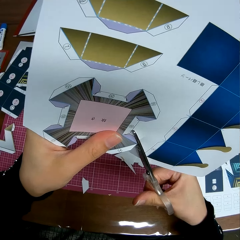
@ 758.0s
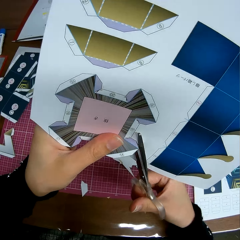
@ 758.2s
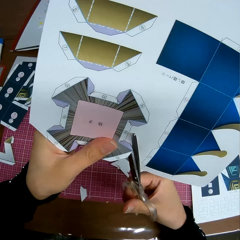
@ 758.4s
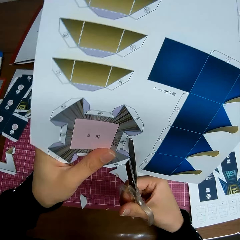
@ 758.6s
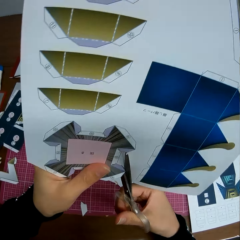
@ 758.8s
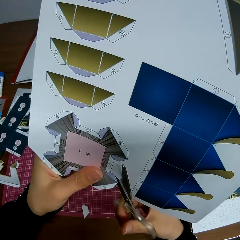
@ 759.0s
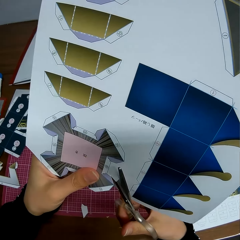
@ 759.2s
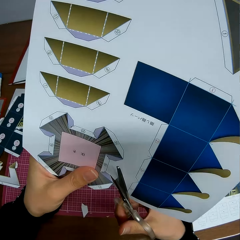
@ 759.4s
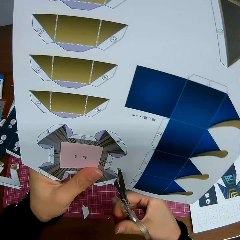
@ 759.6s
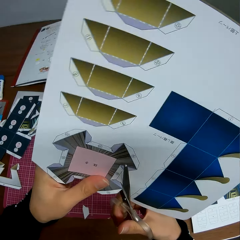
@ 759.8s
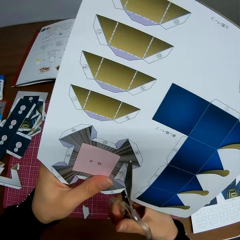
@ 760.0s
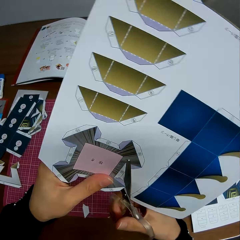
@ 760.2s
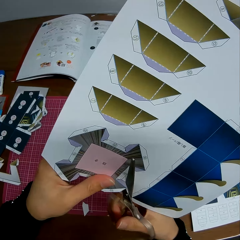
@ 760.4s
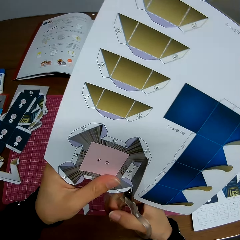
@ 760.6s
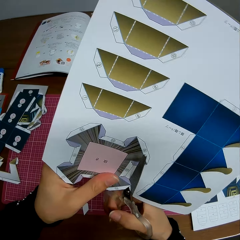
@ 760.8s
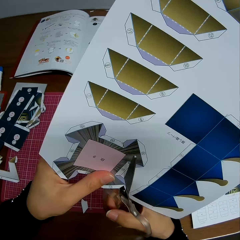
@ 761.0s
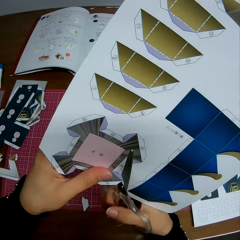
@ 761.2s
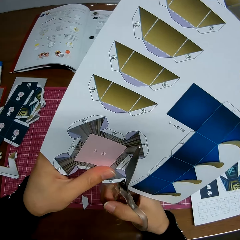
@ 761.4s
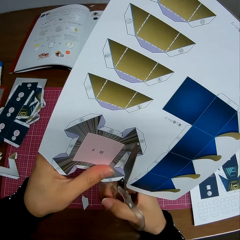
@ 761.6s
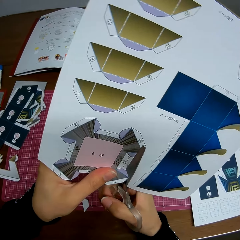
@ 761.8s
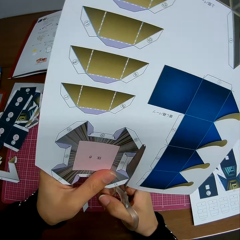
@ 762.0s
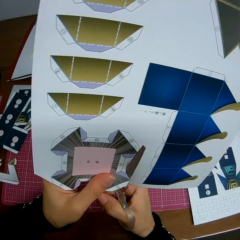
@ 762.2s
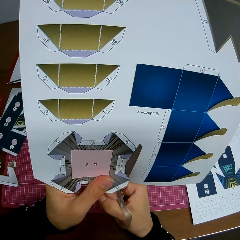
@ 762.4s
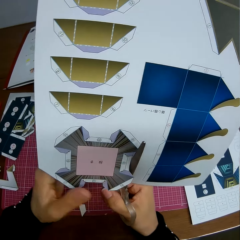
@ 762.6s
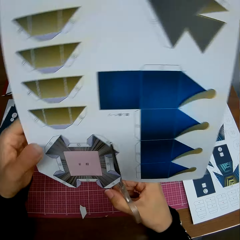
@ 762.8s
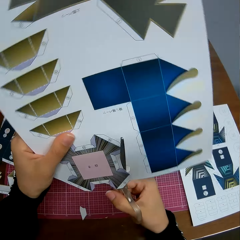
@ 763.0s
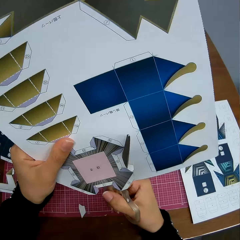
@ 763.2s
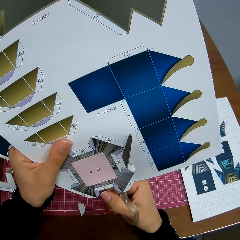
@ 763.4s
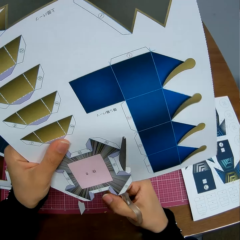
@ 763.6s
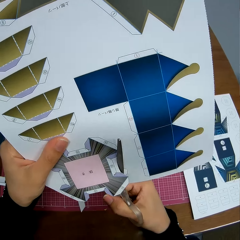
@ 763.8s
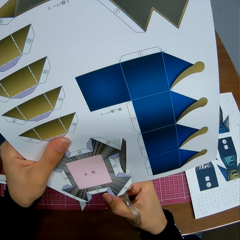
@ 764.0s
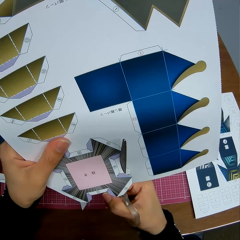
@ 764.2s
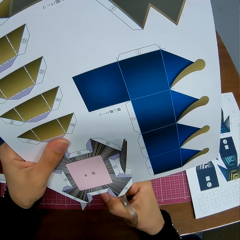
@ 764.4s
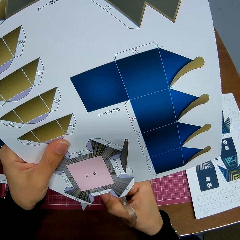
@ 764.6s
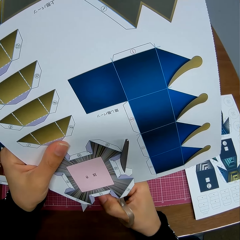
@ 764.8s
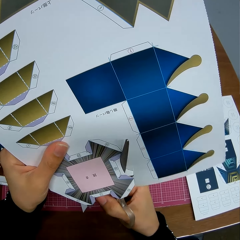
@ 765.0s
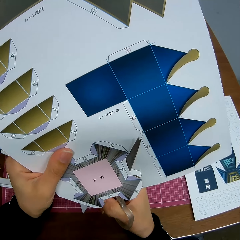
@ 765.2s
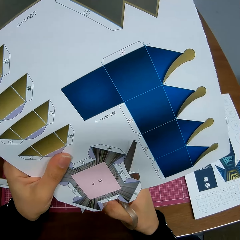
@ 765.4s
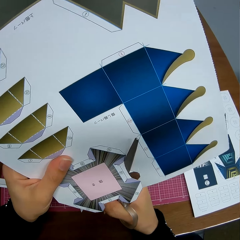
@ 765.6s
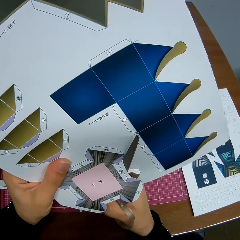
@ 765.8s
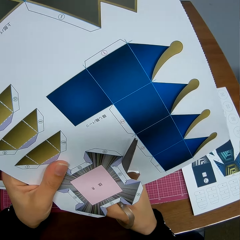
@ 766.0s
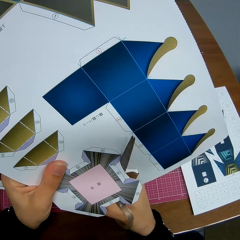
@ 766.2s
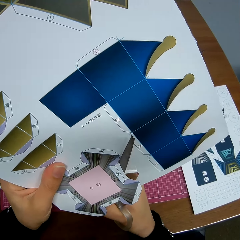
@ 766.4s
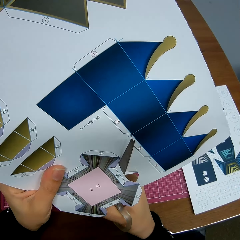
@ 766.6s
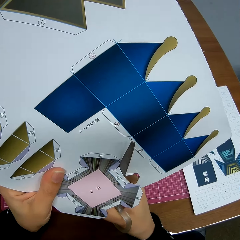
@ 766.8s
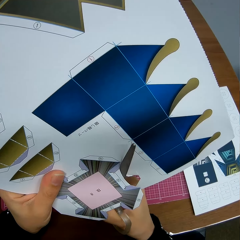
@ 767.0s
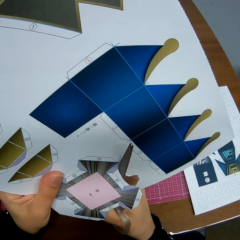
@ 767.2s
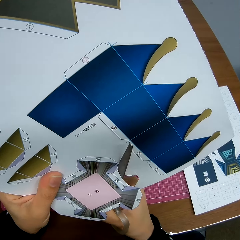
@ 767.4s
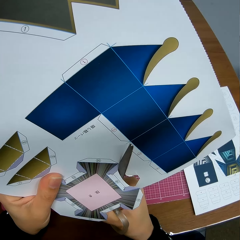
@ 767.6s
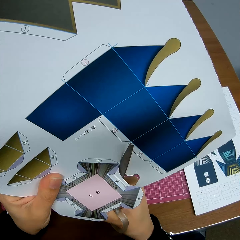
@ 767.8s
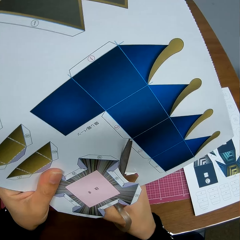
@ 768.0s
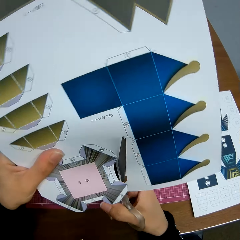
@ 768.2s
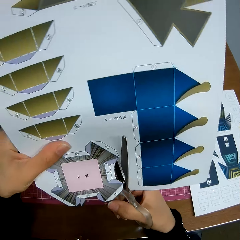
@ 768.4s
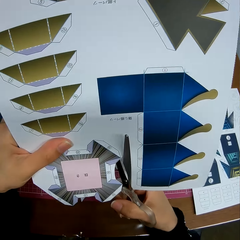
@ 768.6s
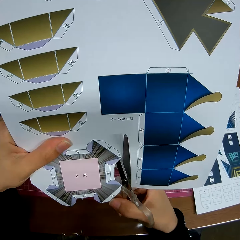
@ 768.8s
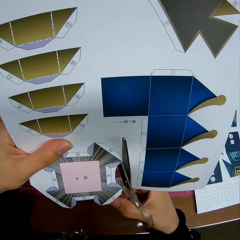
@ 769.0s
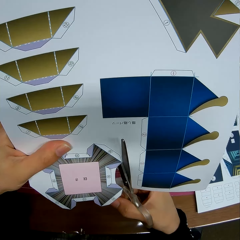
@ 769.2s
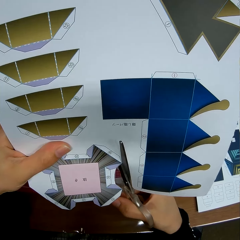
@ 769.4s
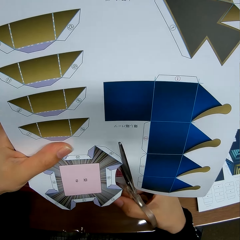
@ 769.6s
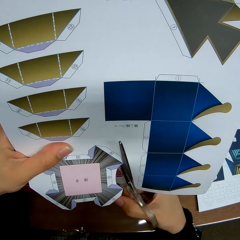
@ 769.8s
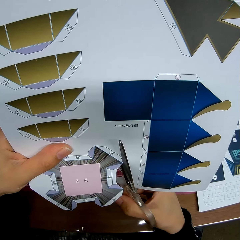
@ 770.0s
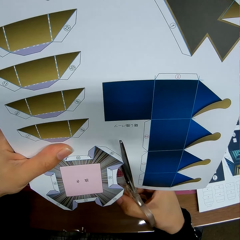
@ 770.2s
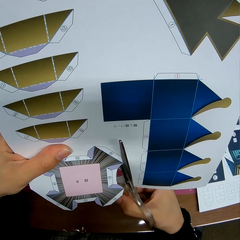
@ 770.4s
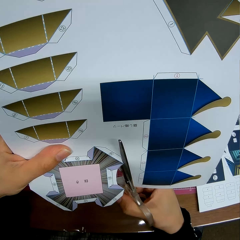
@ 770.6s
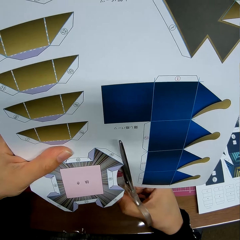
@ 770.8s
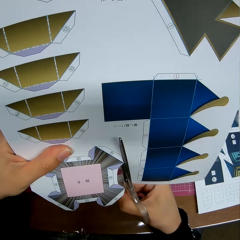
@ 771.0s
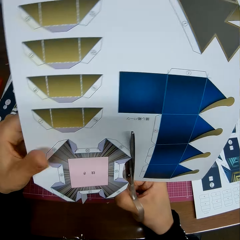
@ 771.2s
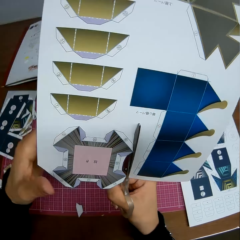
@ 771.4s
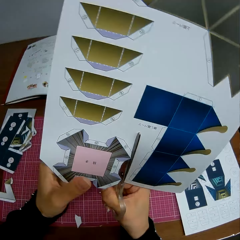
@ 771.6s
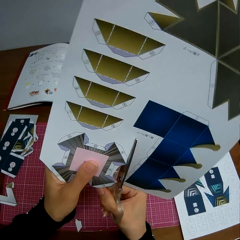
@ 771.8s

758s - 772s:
The camera wearer stares at the cardboard craft. They cut the cardboard craft with scissors. They rotate the cardboard craft. They cut the cardboard craft with scissors.

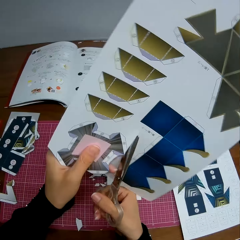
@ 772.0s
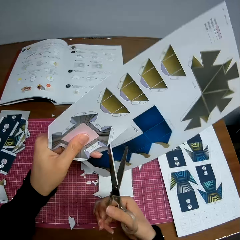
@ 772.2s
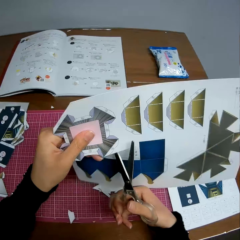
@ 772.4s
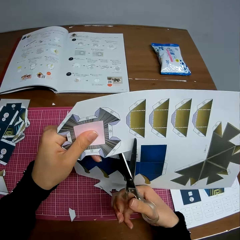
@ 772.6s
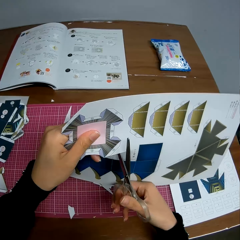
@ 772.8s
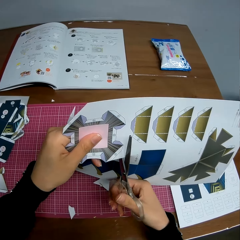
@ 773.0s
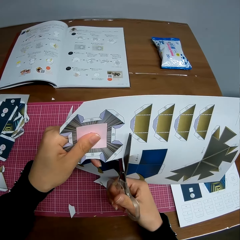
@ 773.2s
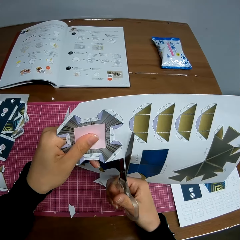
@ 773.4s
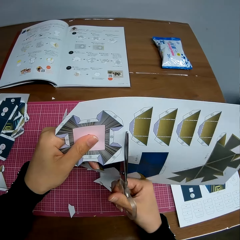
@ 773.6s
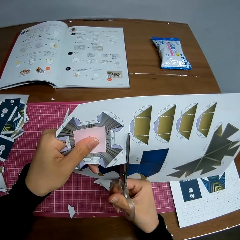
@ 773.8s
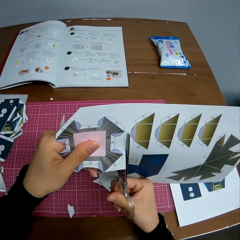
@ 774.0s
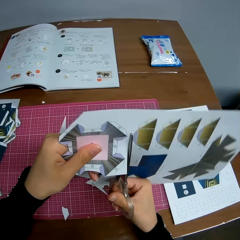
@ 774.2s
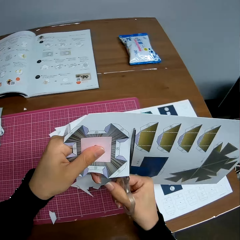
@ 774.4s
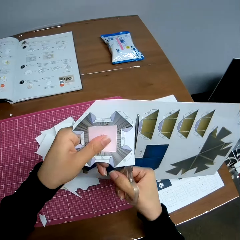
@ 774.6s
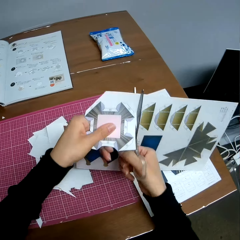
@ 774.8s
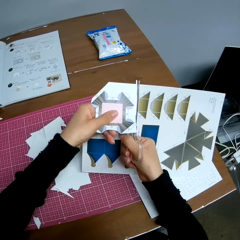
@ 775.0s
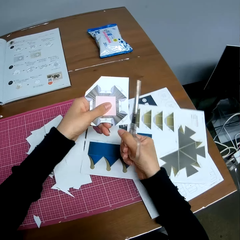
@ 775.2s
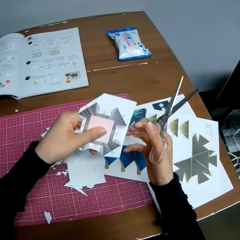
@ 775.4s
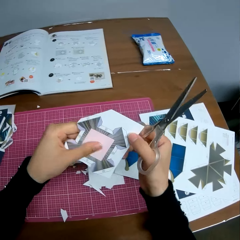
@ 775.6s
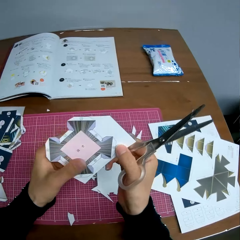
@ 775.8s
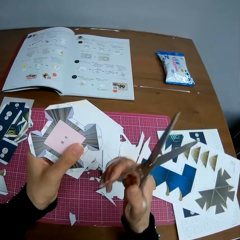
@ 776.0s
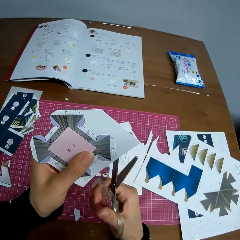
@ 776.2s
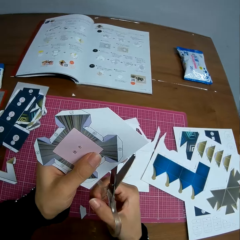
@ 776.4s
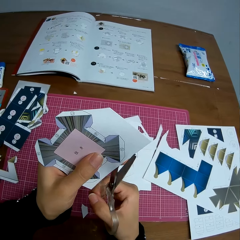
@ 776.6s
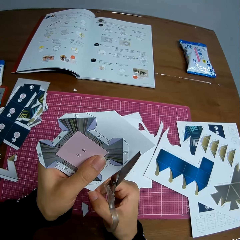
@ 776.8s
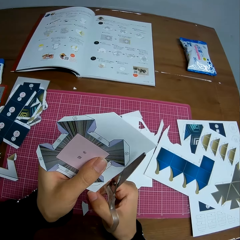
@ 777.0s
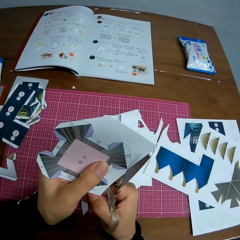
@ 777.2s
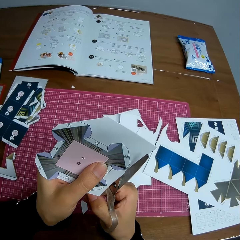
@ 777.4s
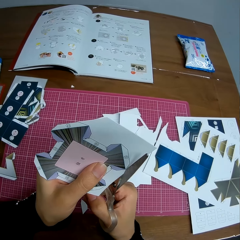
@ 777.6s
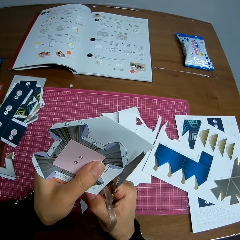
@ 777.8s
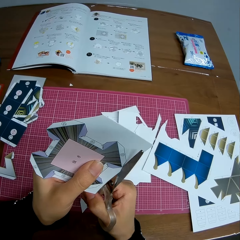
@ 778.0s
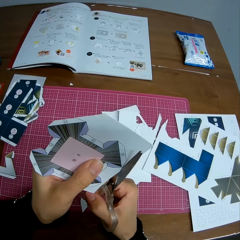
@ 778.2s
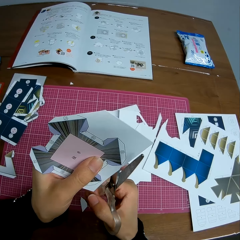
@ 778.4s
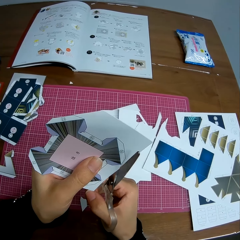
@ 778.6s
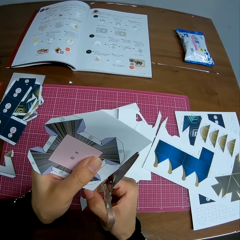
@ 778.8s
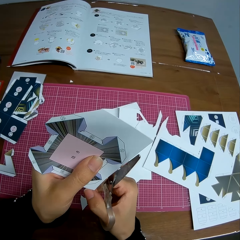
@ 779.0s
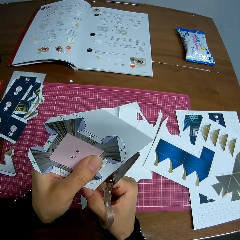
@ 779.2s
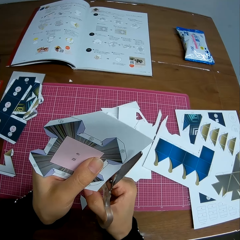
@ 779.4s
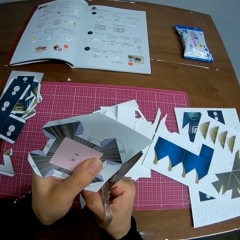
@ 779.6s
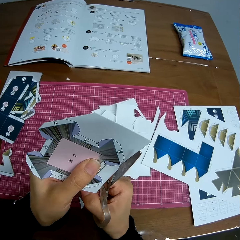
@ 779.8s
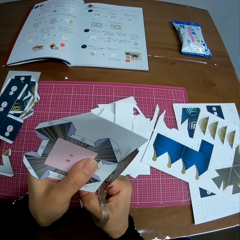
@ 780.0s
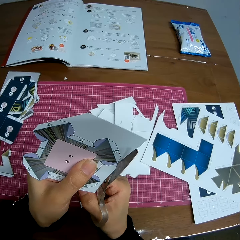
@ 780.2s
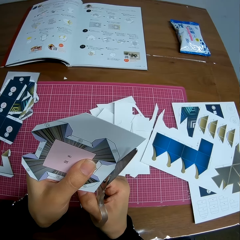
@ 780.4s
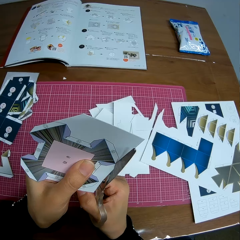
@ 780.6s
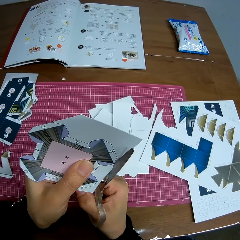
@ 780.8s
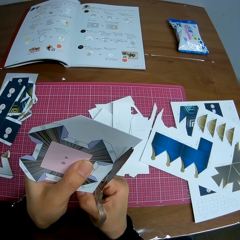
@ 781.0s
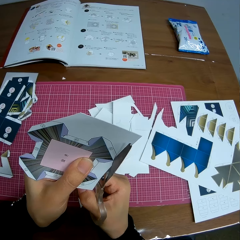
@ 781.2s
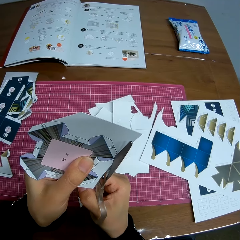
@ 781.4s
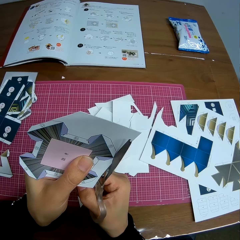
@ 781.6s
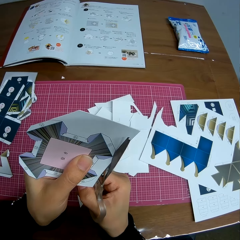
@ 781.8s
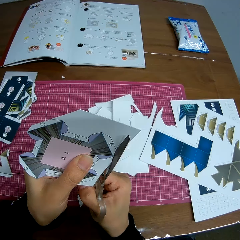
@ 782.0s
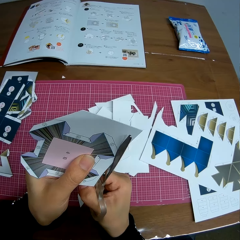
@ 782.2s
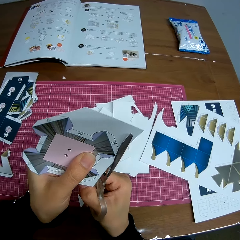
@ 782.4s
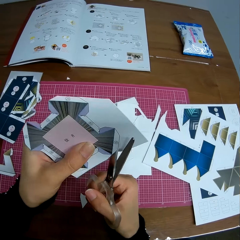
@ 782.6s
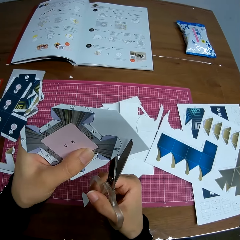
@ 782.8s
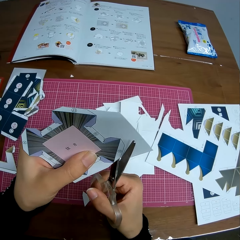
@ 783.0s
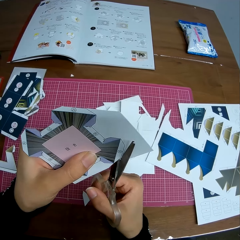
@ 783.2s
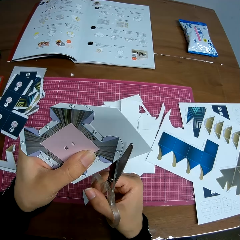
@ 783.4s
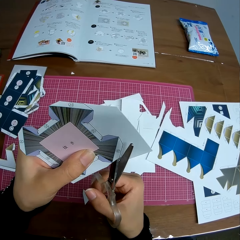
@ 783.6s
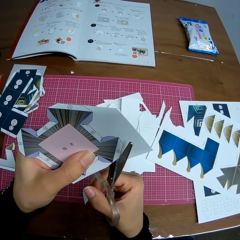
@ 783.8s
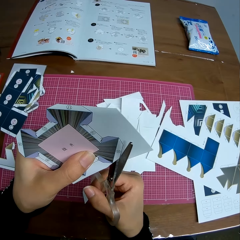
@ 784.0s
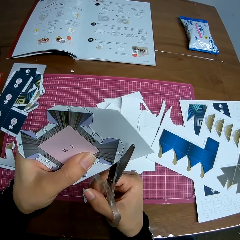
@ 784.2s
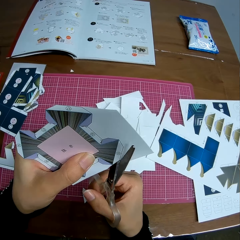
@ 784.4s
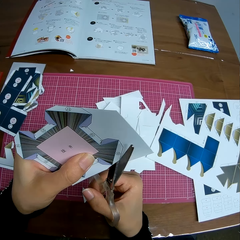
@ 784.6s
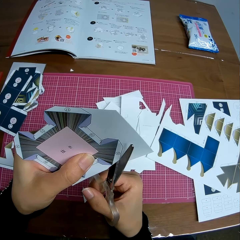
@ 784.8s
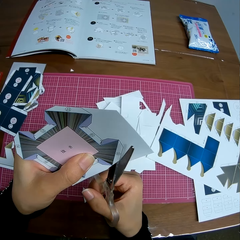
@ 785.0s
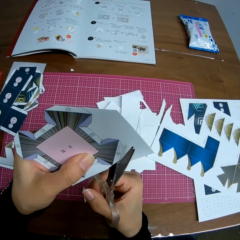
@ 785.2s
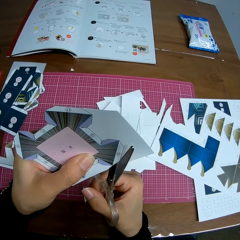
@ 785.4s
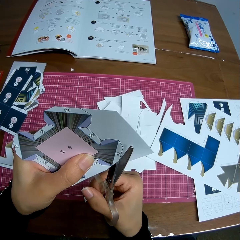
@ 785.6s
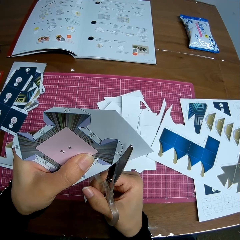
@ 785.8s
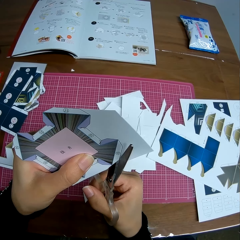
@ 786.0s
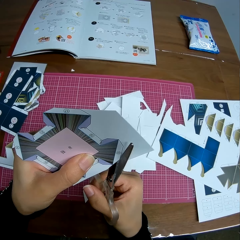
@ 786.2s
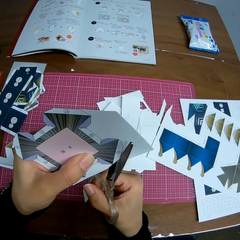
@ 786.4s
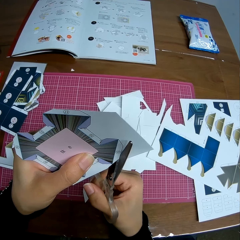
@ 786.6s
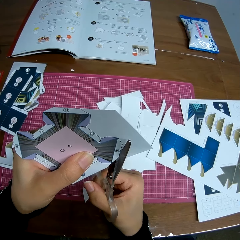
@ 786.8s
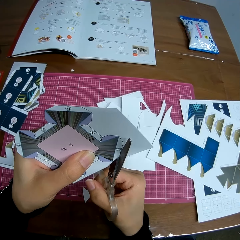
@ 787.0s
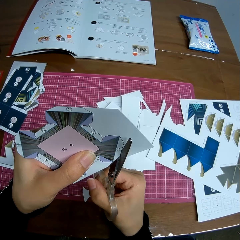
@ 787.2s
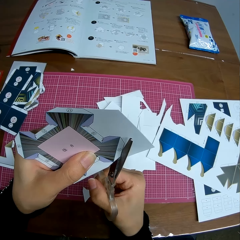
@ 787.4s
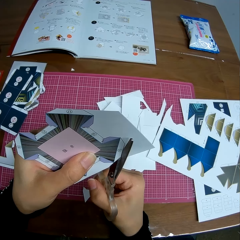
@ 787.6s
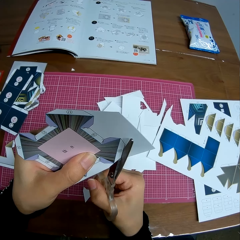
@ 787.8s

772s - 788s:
The camera wearer rotates the cardboard craft or paper. She adjusts the paper in her hands. She cuts the cardboard craft with scissors. She drops a piece of the cardboard craft on the cutting mat. She adjusts the paper in her hands. She cuts the cardboard craft with scissors. She rotates the cardboard craft and cuts the cardboard craft with scissors.
